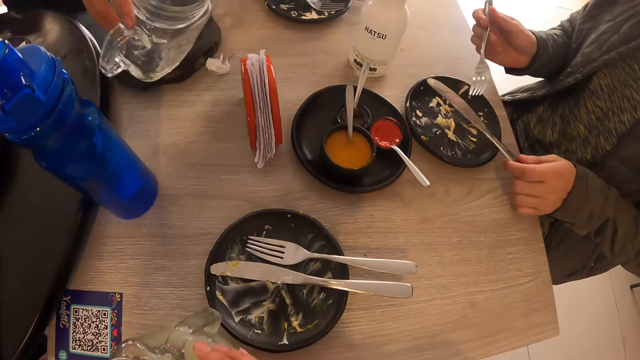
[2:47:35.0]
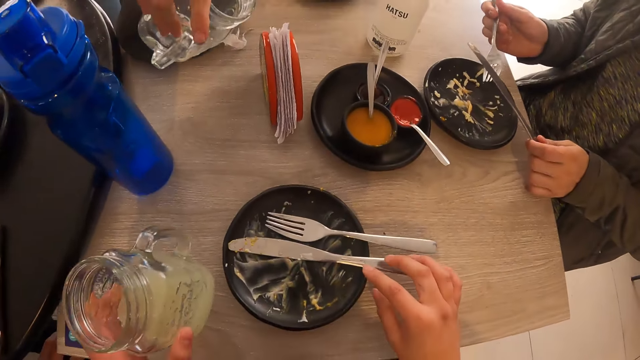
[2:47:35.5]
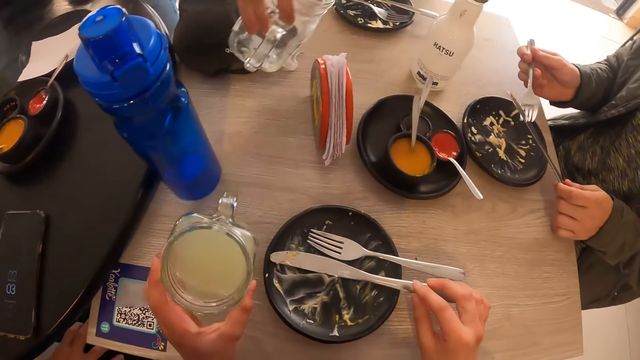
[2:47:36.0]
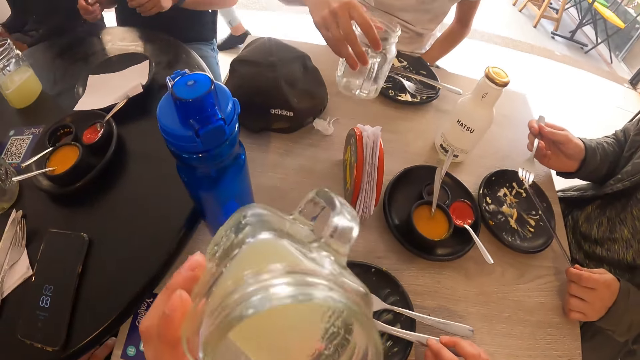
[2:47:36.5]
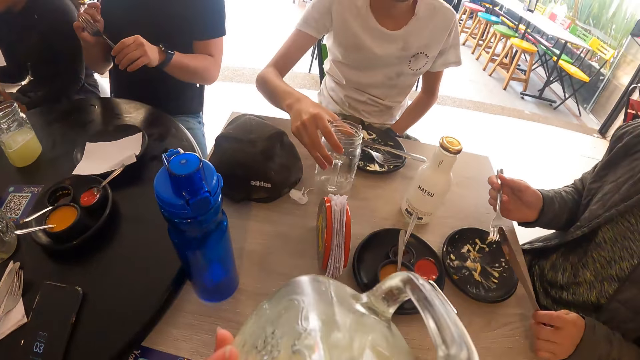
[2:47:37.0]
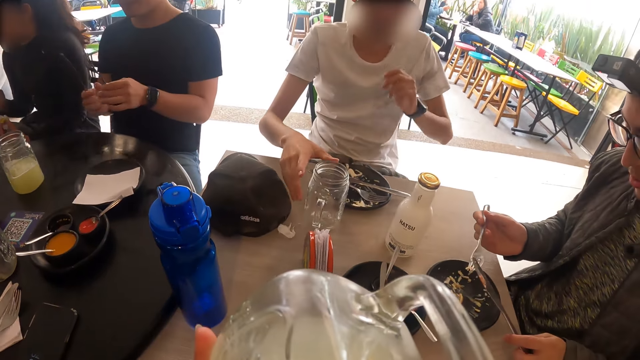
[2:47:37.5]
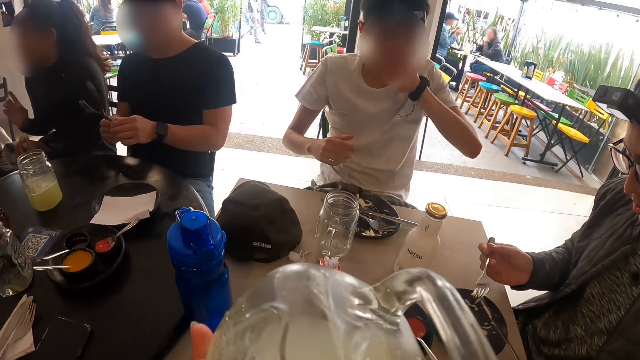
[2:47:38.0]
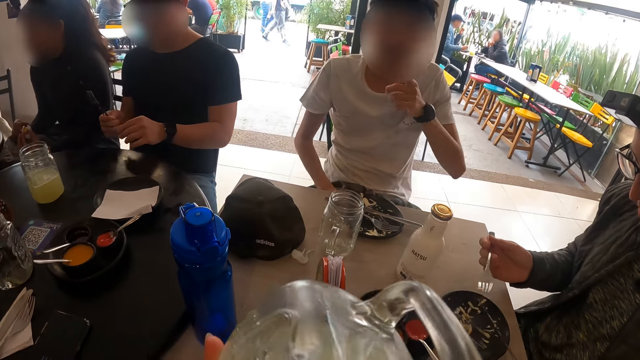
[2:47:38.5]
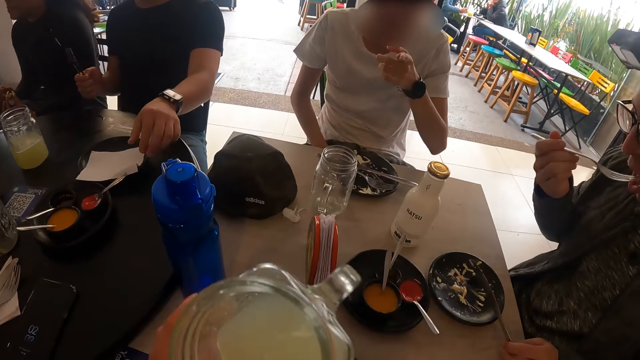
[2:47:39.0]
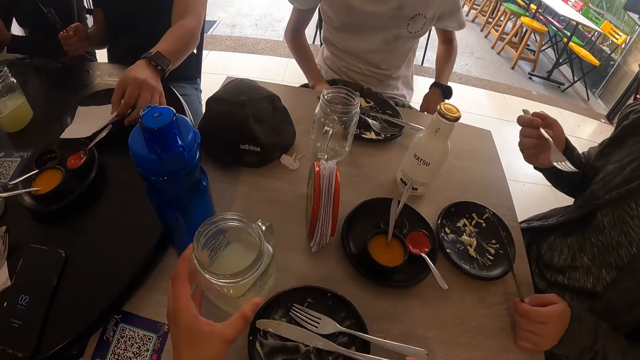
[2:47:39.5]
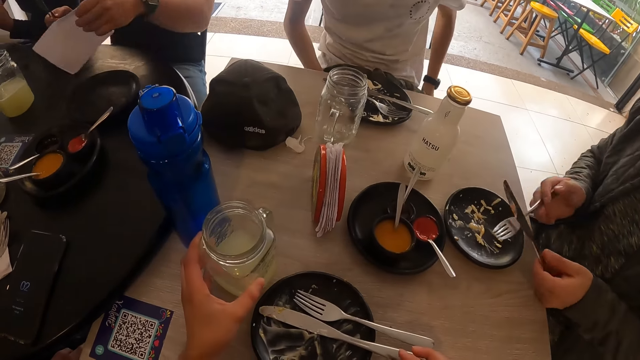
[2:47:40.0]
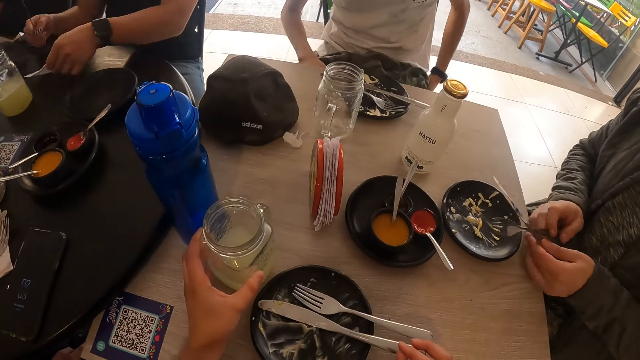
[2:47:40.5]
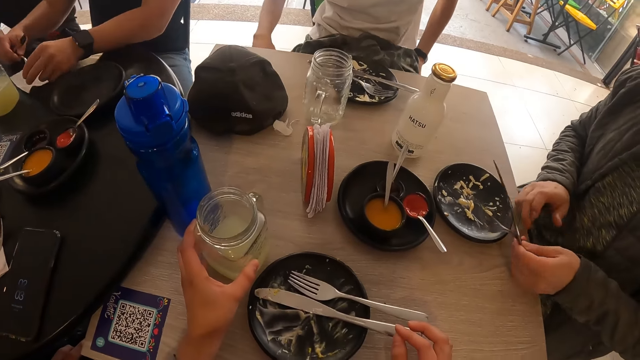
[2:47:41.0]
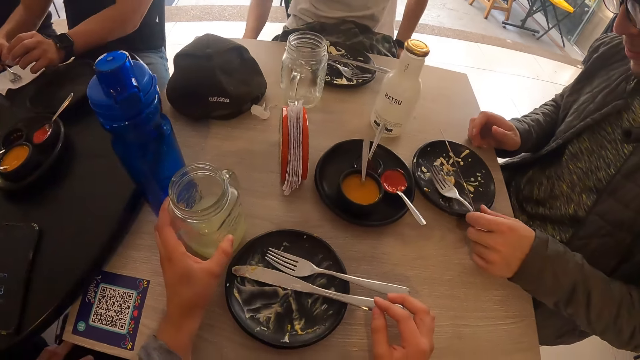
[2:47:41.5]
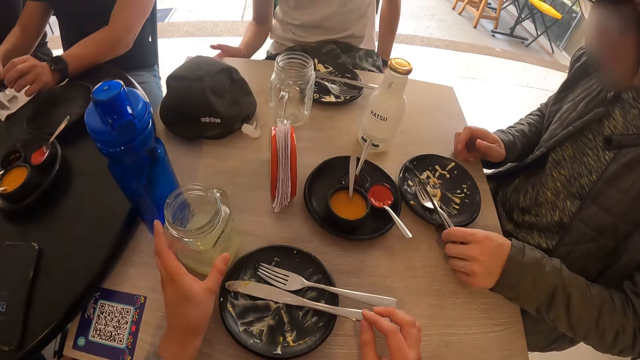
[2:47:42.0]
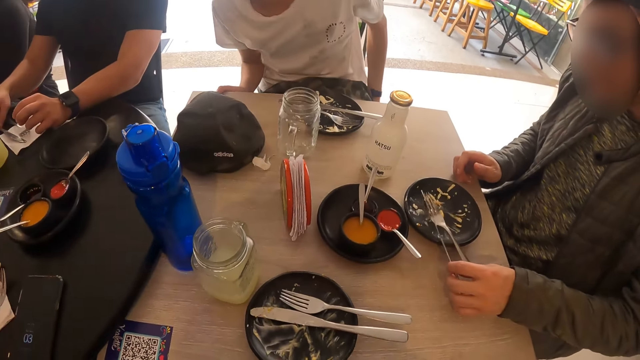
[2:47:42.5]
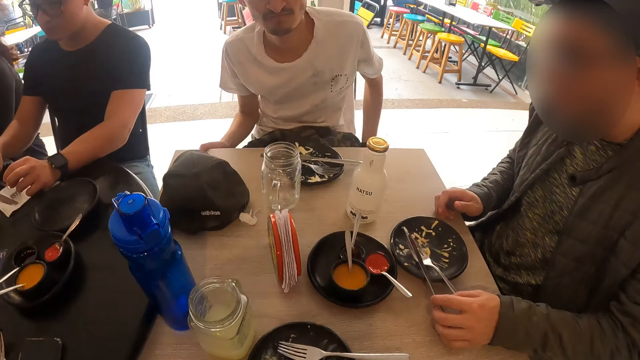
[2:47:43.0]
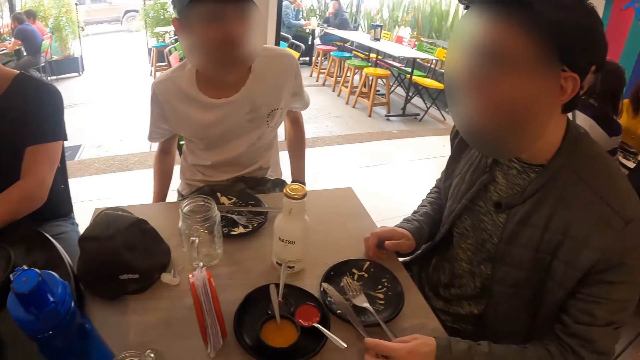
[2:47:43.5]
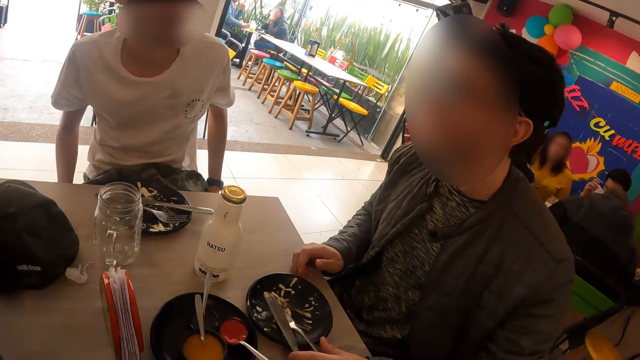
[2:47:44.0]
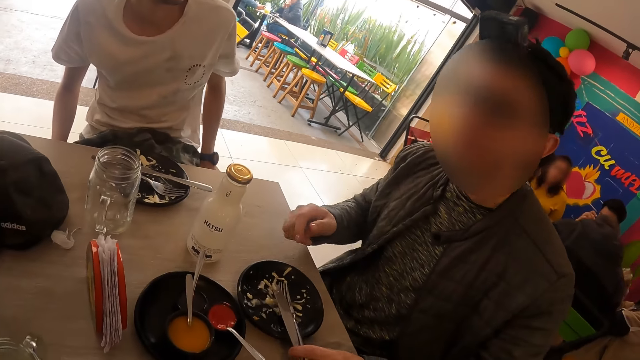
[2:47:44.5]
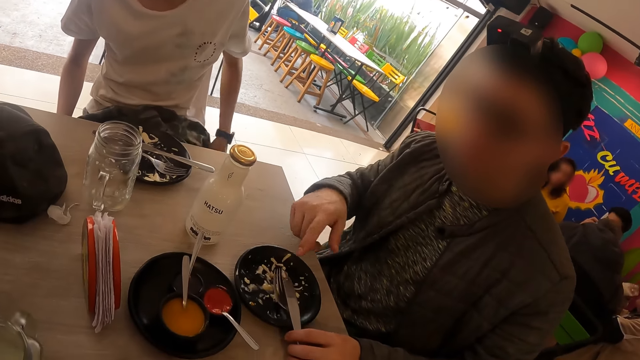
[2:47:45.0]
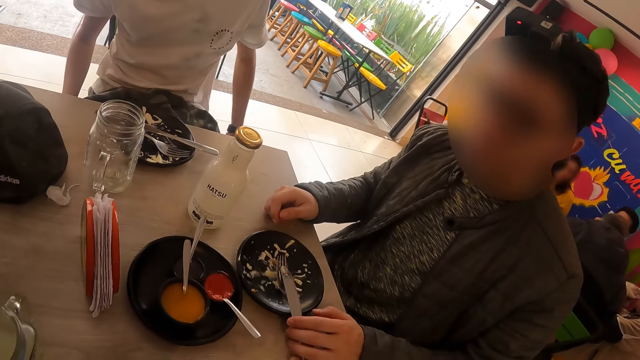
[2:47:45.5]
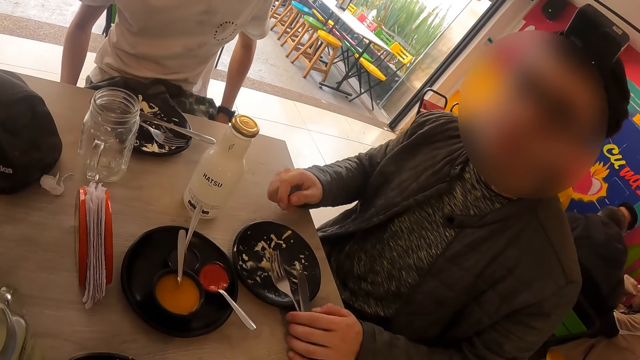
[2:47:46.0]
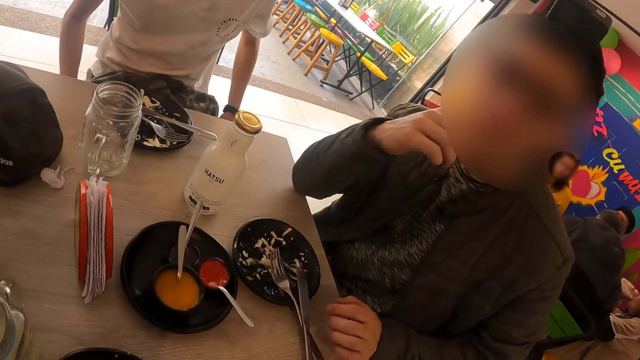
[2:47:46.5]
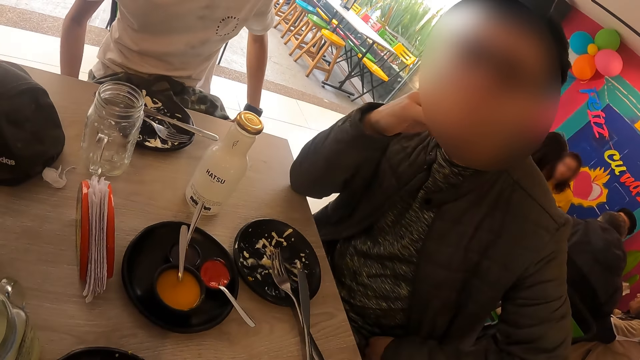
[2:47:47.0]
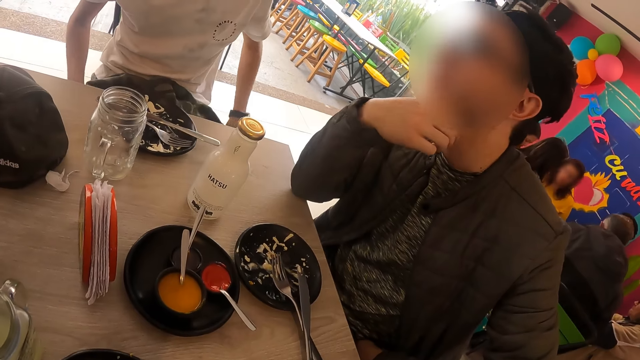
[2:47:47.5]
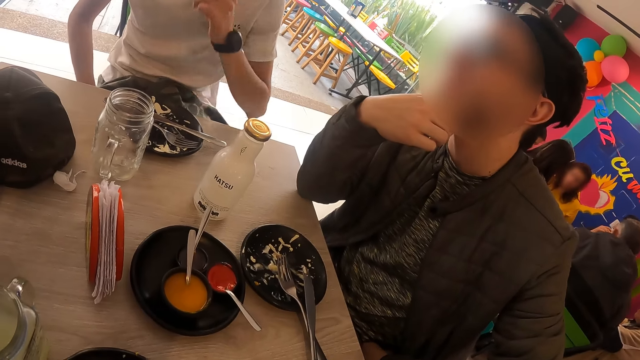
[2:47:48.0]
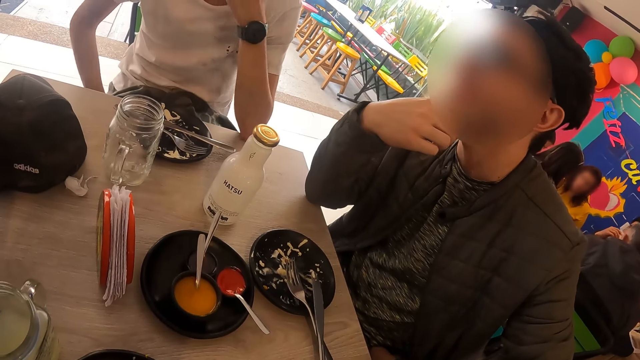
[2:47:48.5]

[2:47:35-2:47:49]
A man removes food remnants from the knife in his left hand with the fork in his right hand. Another man tilts the glass. The camera wearer drinks from the cup in his left hand. The other man moves the glass. He drops the empty cup in his right hand on the table. The first man eats the food remnants on the fork in his right hand. The camera wearer drops the cup of juice in his left hand on the table. The first man passes the fork from his right hand to his left hand. He drops the fork in his left hand on the plate on the table. He drops the knife in his left hand on the plate on the table. He converses with the camera wearer and the other man. He rotates his finger. He puts his hand on his chin.

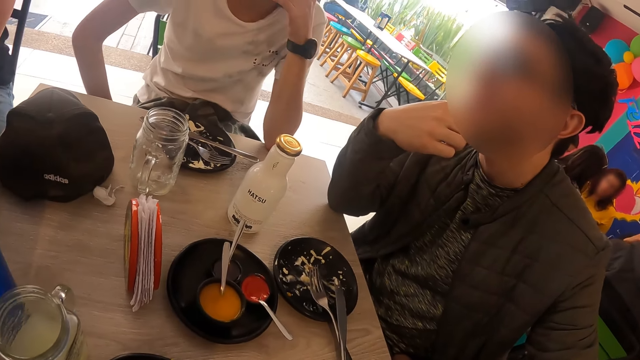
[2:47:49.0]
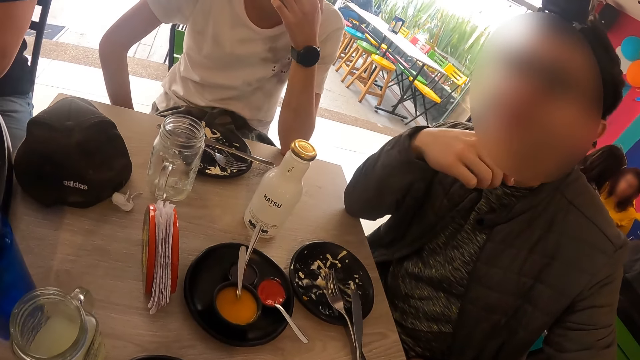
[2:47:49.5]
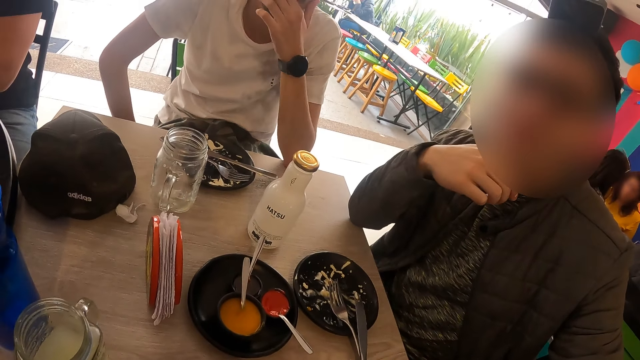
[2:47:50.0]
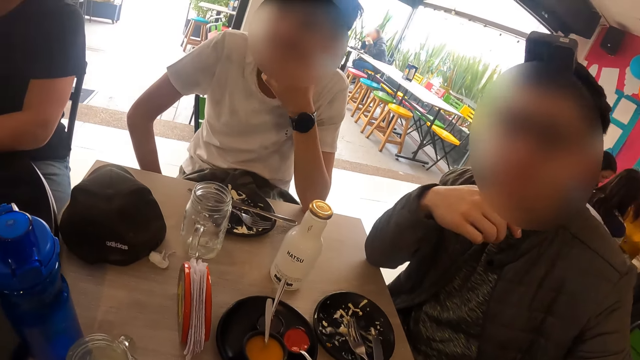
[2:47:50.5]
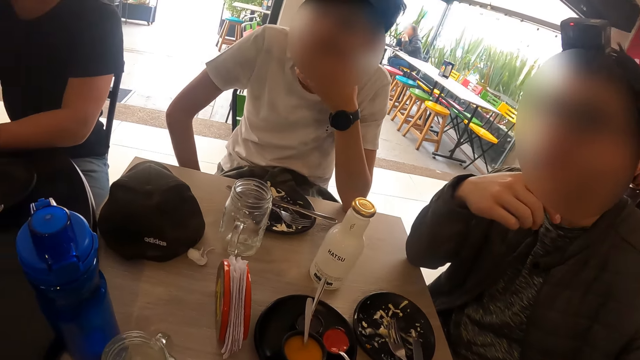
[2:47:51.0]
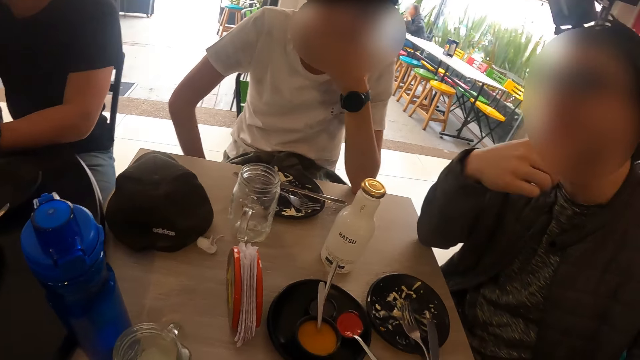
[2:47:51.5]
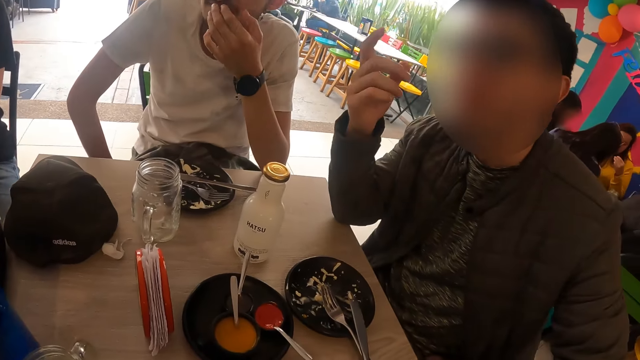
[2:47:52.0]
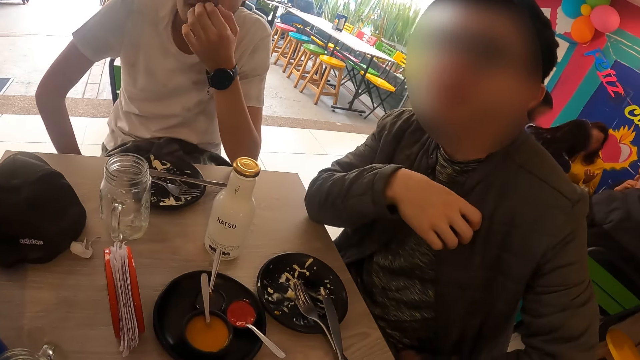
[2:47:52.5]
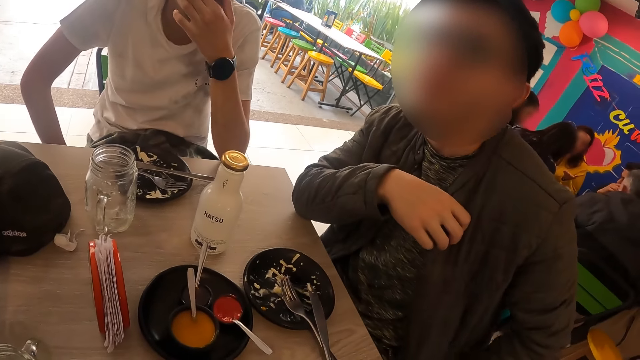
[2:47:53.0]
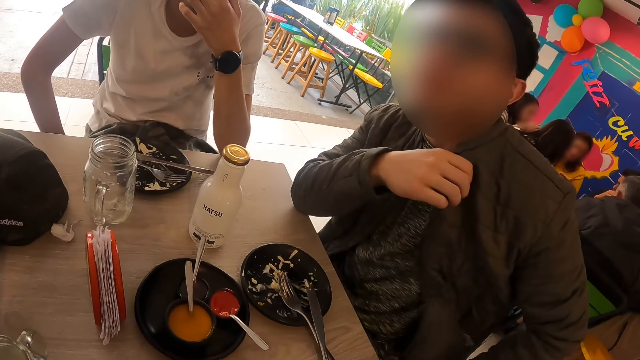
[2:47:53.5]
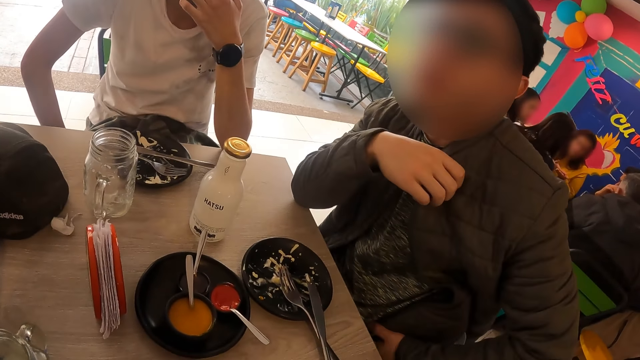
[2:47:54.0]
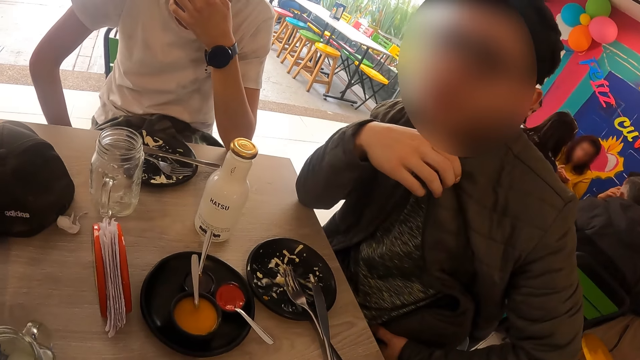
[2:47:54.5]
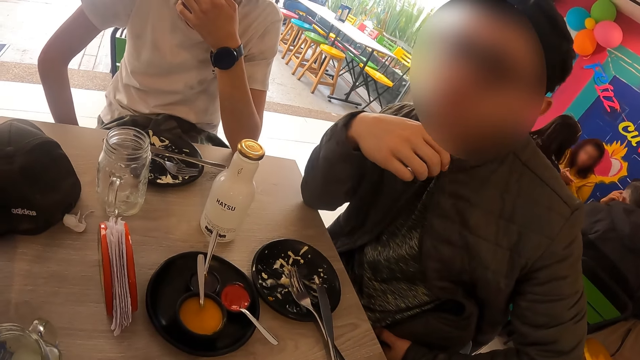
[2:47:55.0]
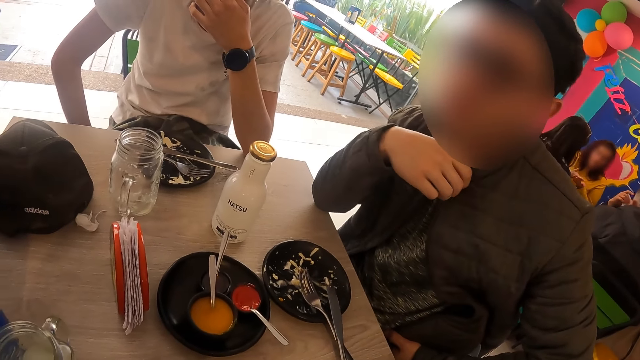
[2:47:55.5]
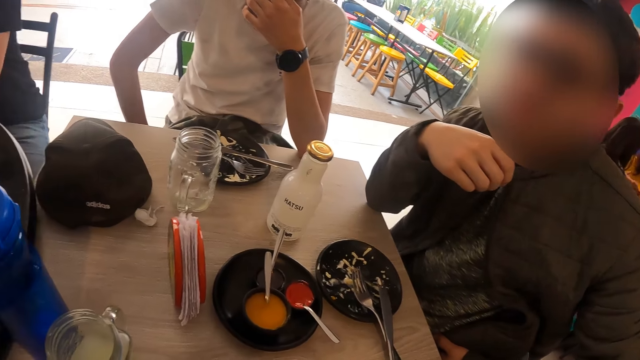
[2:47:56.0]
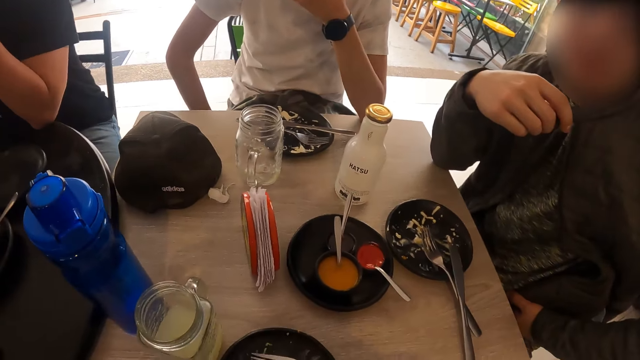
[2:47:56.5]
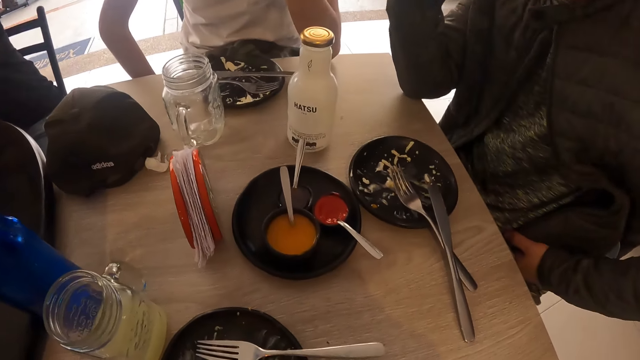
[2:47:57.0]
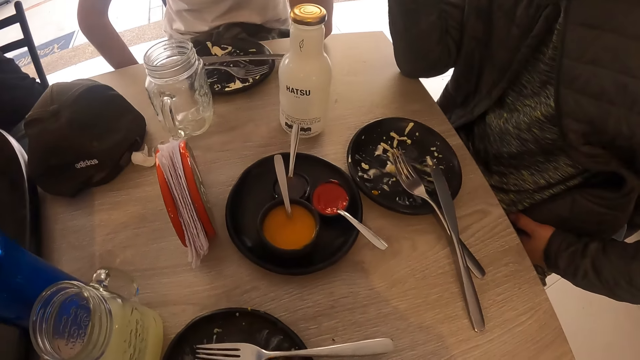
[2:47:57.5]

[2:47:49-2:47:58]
A man nods his head. He converses.
